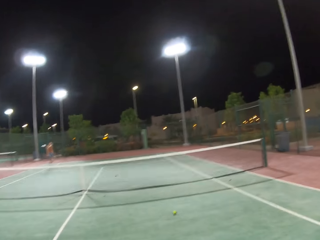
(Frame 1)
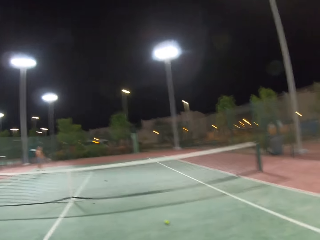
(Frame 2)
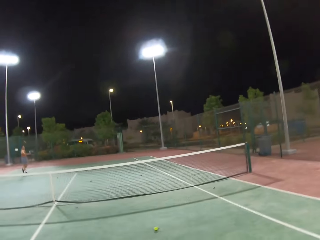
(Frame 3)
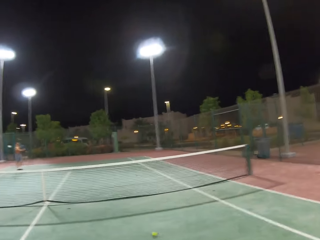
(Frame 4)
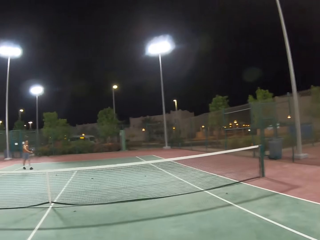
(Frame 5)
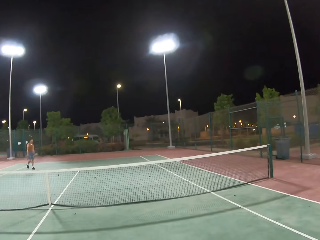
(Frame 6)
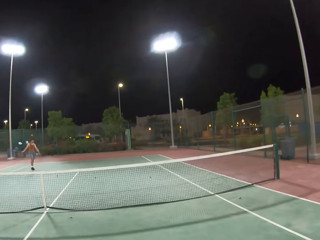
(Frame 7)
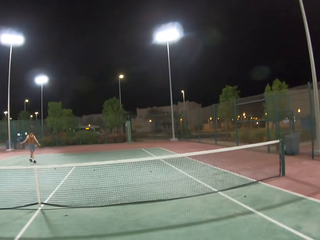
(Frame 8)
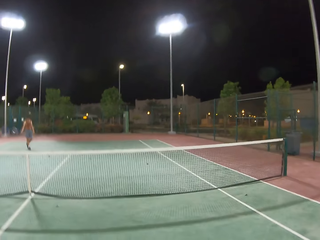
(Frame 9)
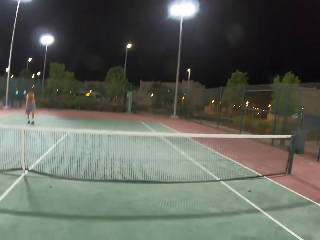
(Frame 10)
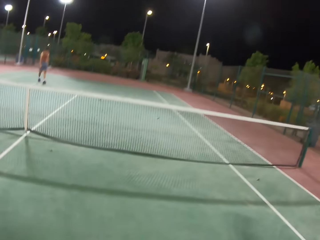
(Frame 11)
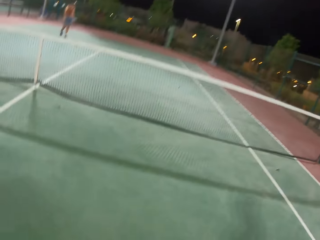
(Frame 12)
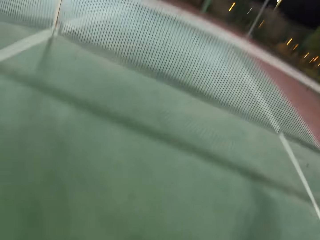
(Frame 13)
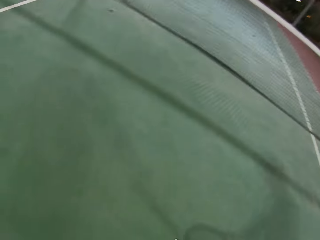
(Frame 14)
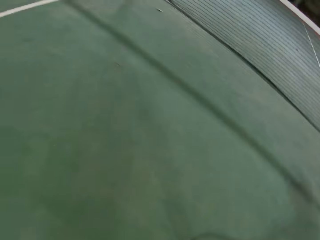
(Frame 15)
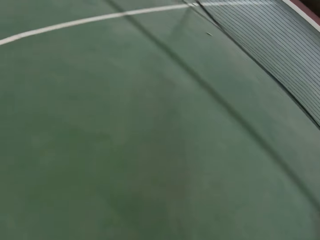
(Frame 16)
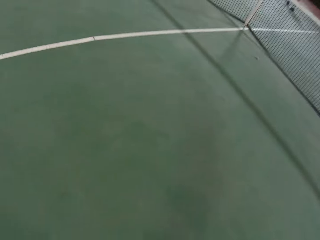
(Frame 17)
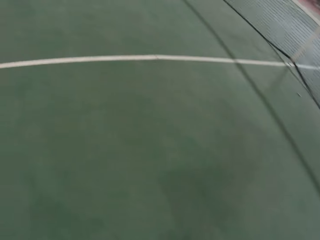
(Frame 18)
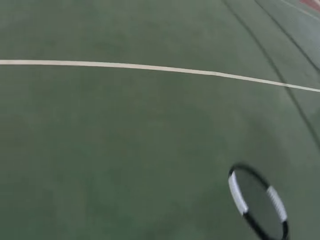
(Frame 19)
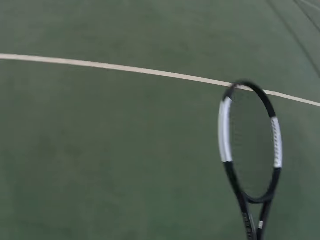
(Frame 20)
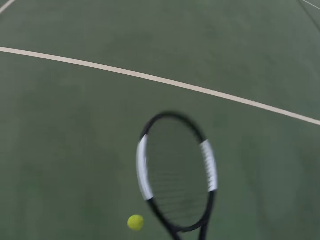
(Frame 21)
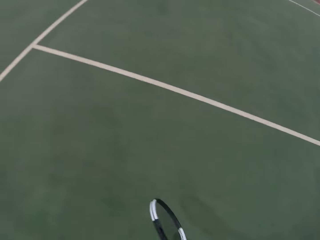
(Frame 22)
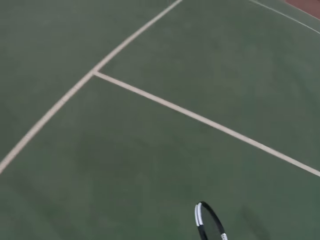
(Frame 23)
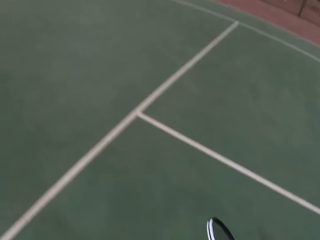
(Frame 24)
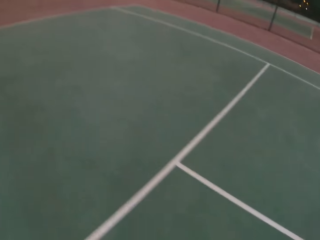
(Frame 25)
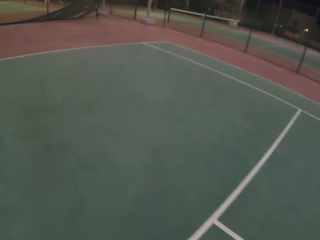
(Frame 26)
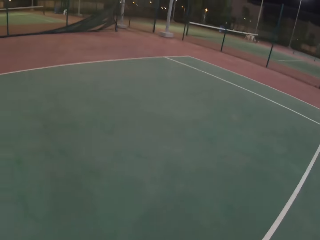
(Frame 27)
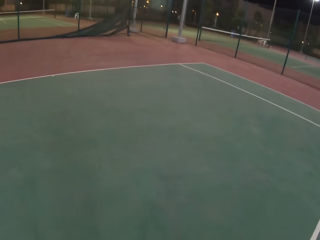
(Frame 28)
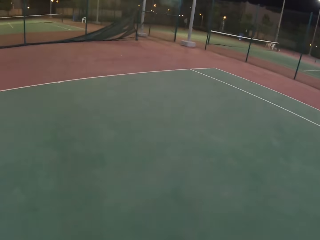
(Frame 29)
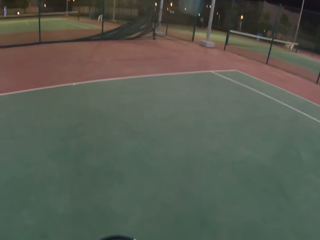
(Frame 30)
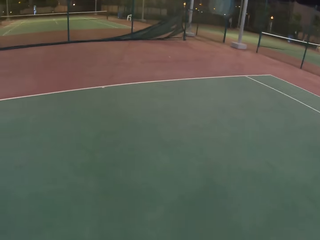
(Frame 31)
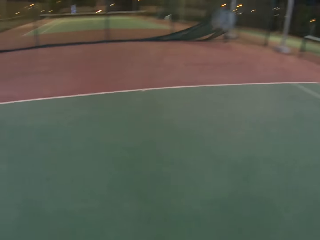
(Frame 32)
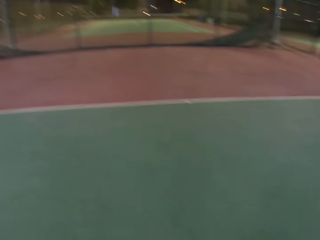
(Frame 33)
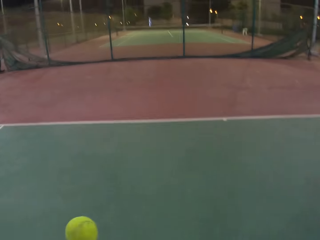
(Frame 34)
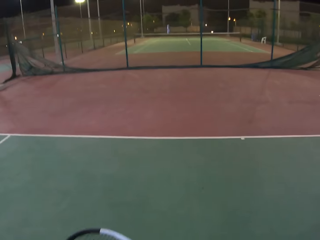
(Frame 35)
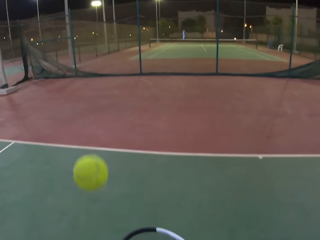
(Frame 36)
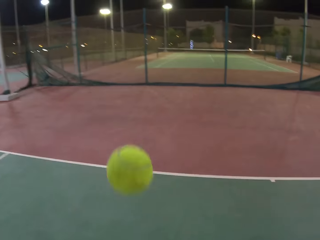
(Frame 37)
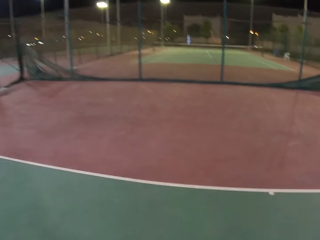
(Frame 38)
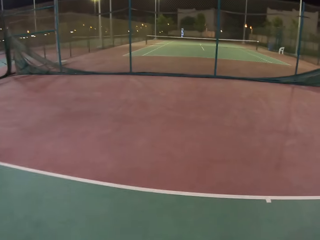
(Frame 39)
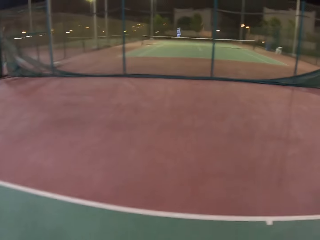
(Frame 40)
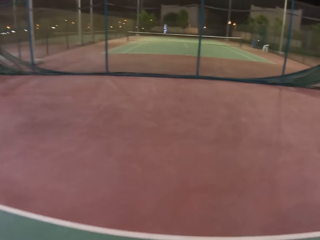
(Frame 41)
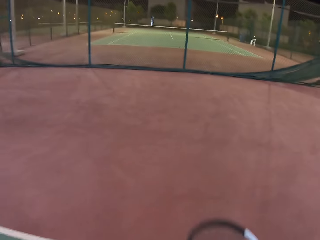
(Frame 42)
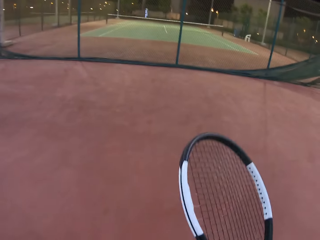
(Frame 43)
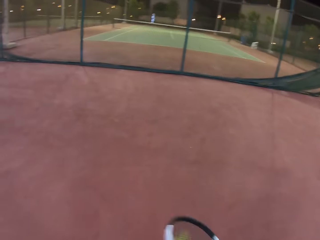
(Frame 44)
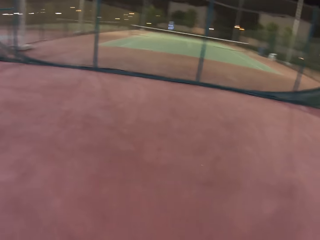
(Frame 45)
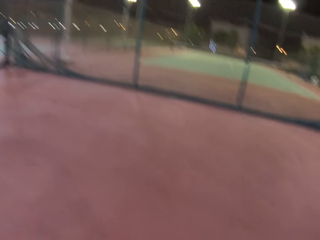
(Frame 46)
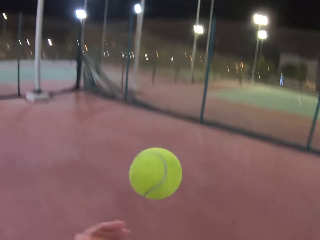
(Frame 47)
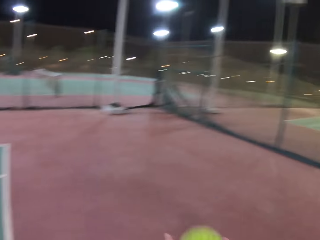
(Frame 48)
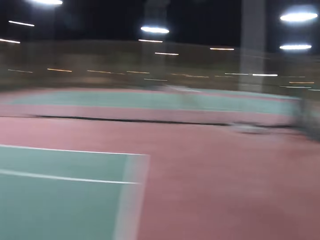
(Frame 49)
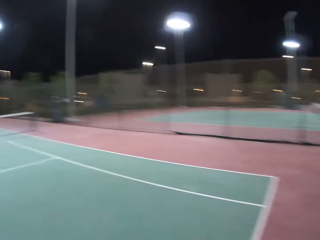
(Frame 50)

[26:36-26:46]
The camera wearer walks around the tennis court. A man walks around the tennis court. The camera wearer takes a ball from the ground, walks around the tennis court, bounces the tennis ball with a racket on the ground, and throws the ball up.

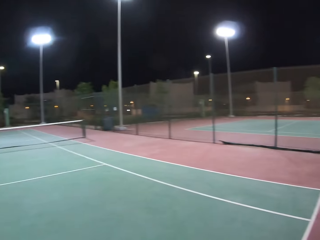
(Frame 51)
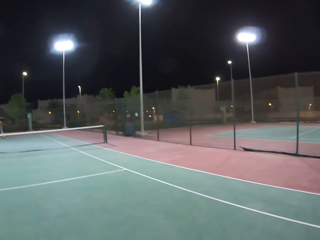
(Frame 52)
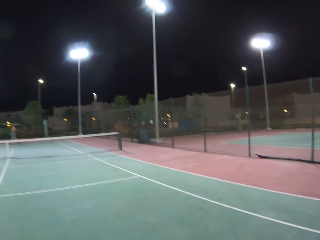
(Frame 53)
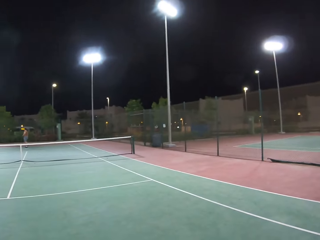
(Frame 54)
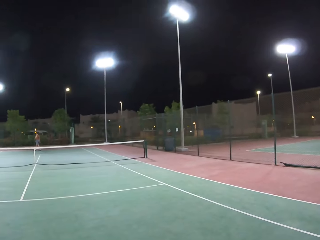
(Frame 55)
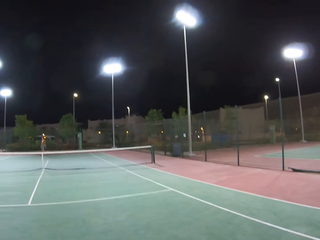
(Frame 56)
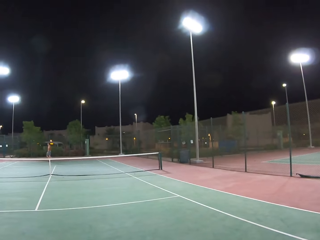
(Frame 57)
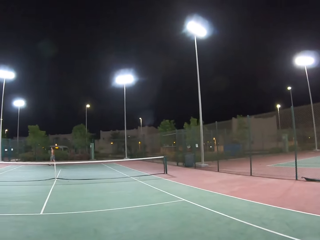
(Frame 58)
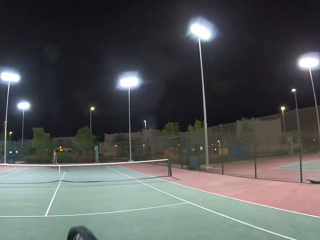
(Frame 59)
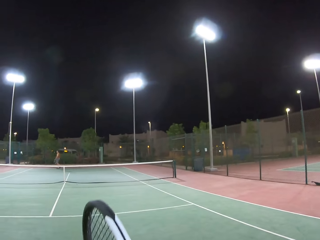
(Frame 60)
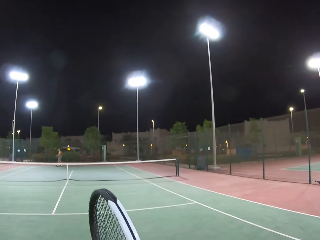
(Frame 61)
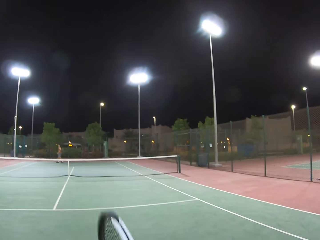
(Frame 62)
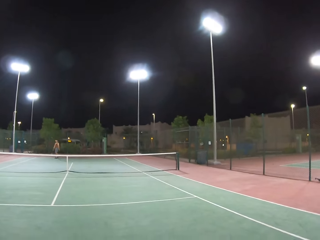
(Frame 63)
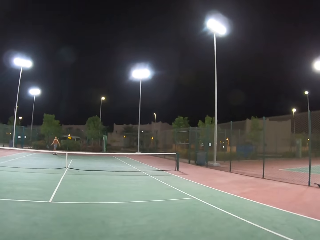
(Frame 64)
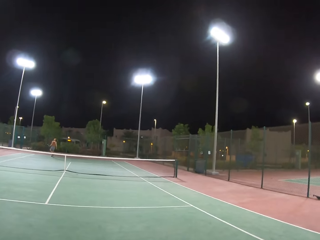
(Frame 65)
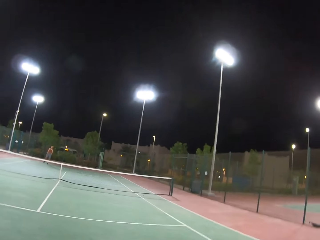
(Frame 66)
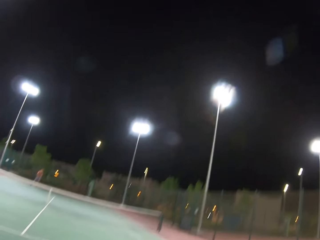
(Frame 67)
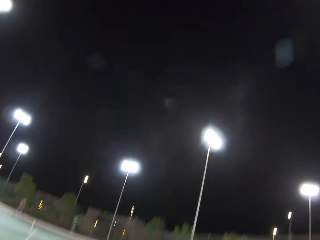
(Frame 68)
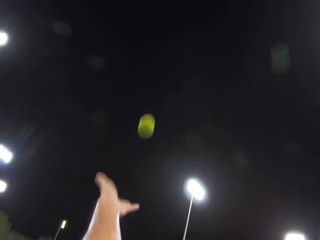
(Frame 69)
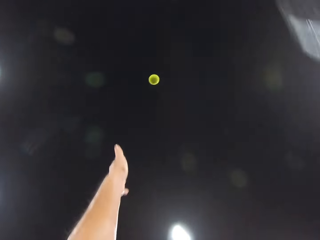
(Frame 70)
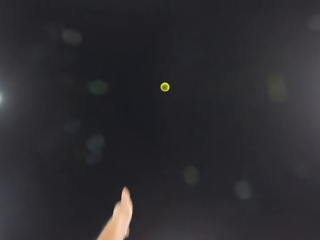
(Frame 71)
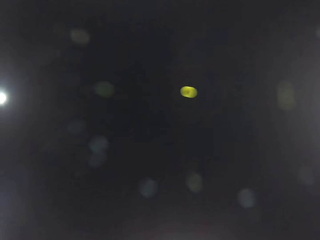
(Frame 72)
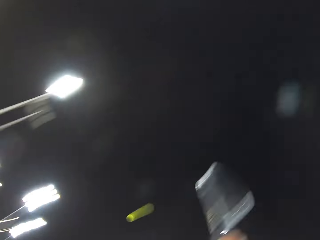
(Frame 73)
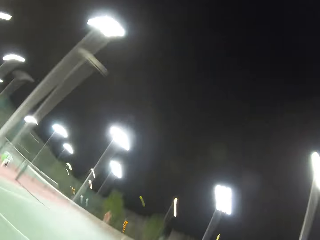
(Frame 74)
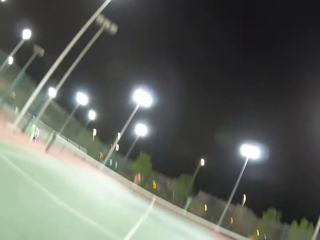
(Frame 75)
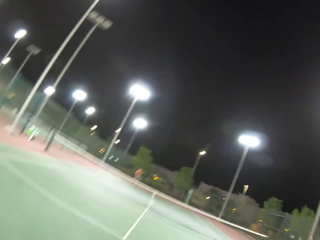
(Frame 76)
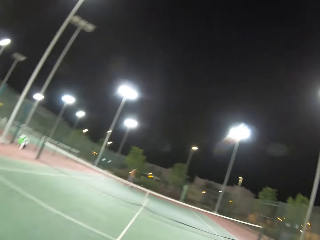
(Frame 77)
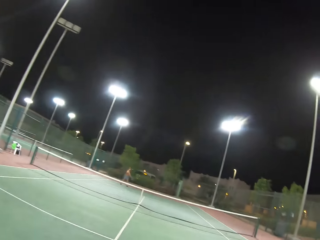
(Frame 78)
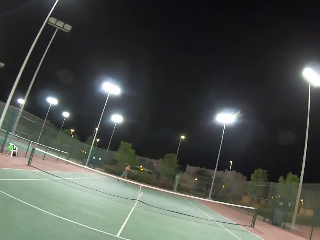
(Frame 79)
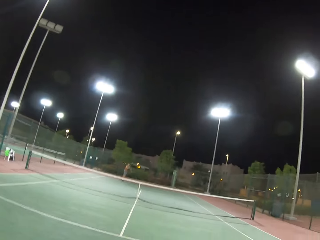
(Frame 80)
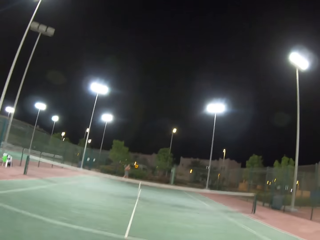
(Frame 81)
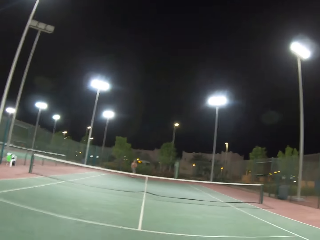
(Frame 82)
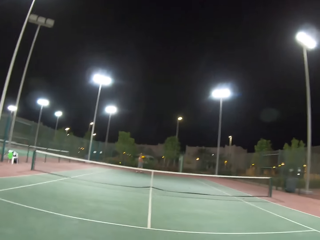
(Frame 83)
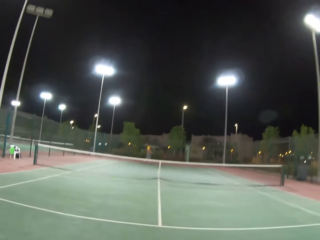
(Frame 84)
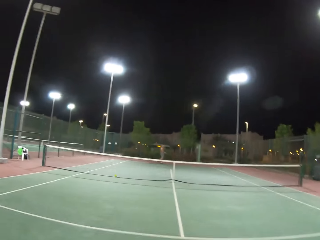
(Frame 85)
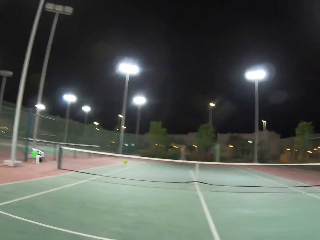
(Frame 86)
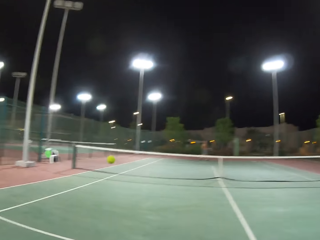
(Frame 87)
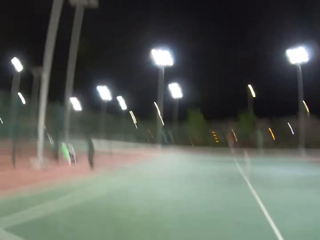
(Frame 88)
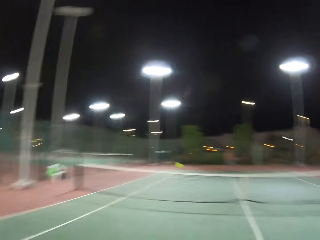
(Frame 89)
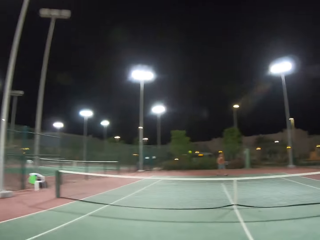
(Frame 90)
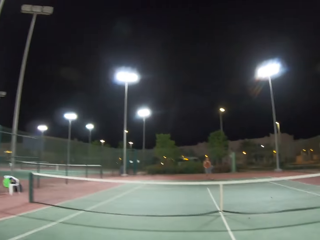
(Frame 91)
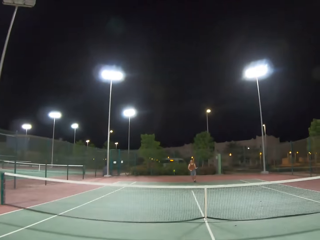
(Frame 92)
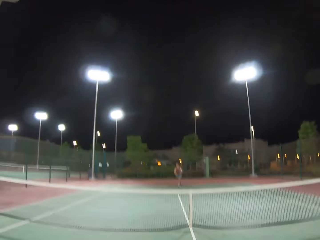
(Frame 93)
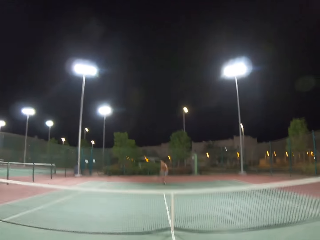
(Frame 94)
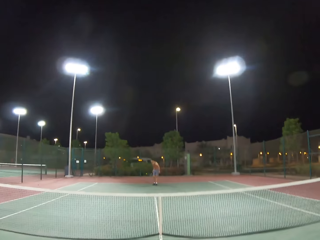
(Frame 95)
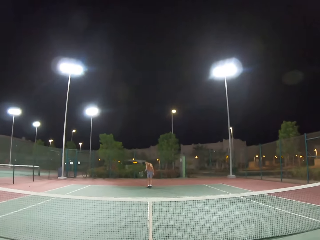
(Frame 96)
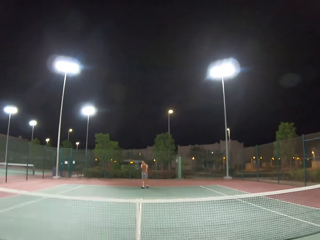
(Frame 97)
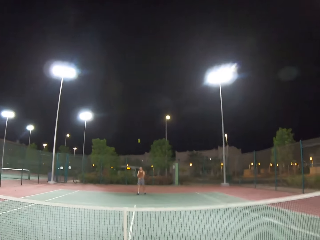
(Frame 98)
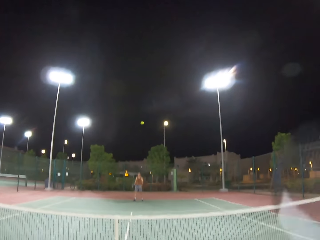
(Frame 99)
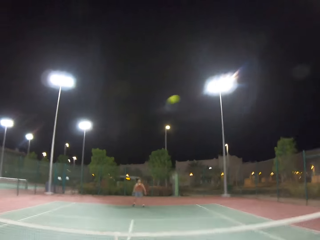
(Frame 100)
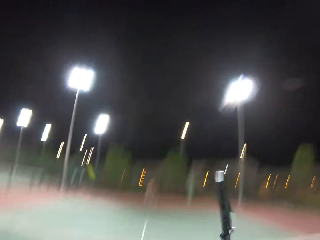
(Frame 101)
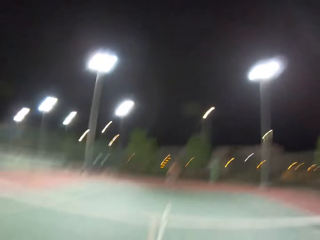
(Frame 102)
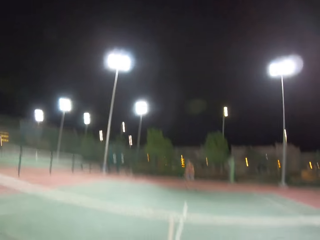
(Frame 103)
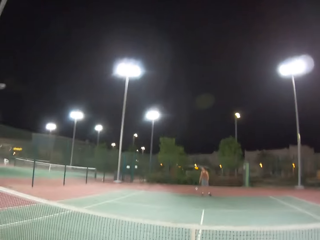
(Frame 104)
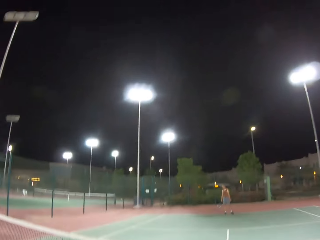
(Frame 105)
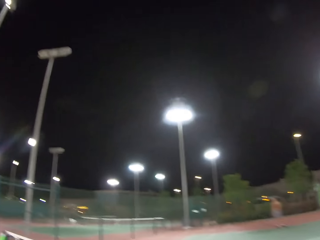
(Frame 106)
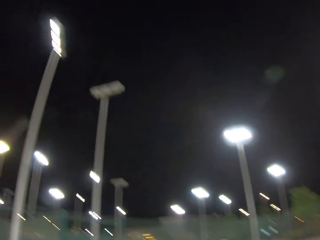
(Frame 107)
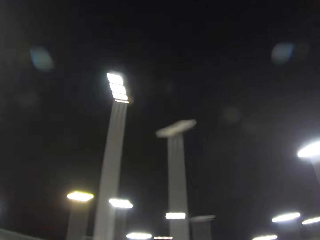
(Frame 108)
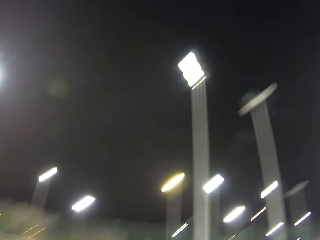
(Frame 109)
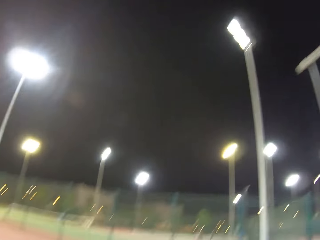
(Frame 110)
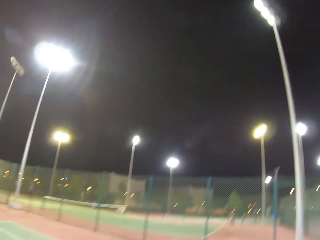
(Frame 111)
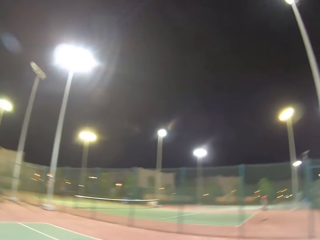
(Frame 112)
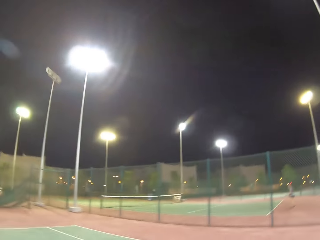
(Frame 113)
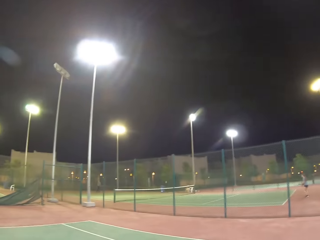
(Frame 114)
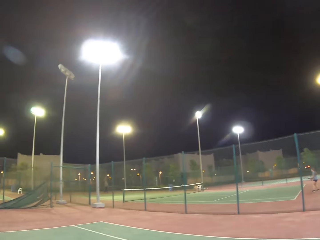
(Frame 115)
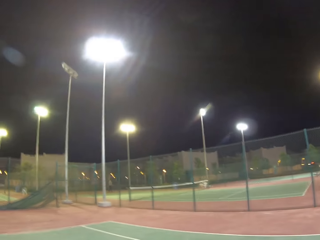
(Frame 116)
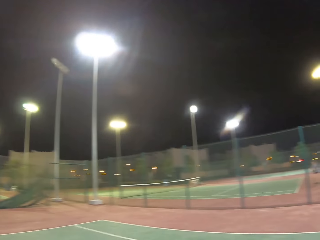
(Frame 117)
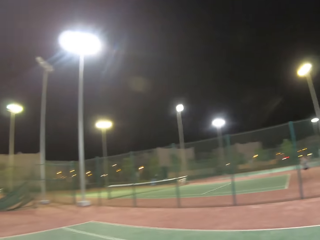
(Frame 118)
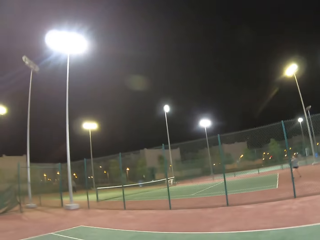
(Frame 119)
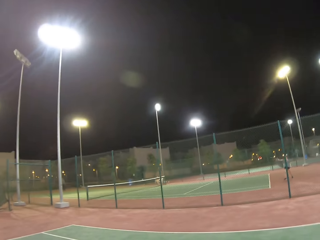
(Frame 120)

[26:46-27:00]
The camera wearer walks around the tennis court. A man walks around the tennis court. The camera wearer looks around the tennis court and plays tennis with the man. They hit a ball with a racket. The man hits the ball with a racket. The camera wearer hits the ball with the racket. The man hits the ball with a racket. The camera wearer hits the ball with the racket. They walk around the tennis court.
